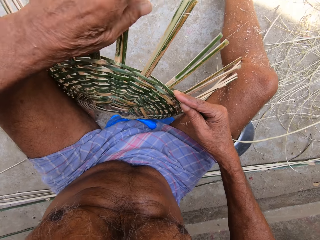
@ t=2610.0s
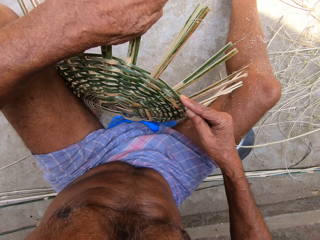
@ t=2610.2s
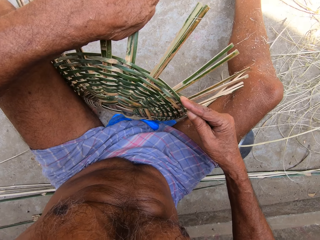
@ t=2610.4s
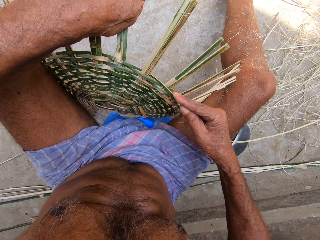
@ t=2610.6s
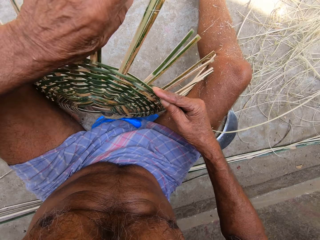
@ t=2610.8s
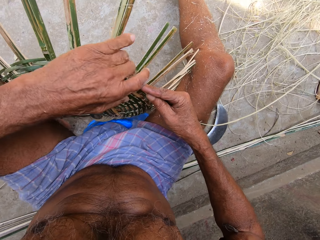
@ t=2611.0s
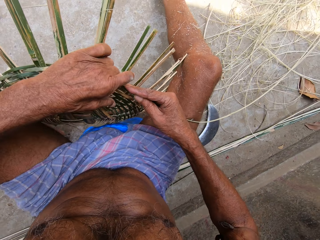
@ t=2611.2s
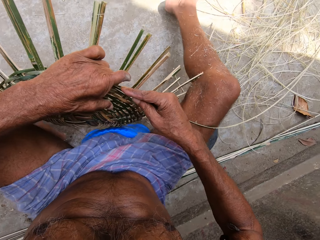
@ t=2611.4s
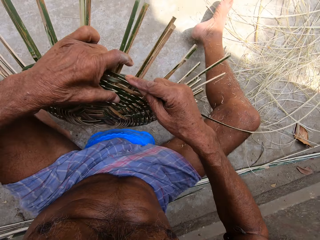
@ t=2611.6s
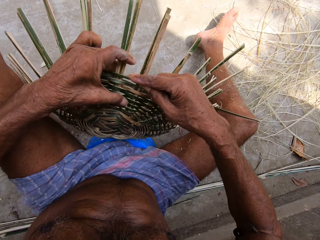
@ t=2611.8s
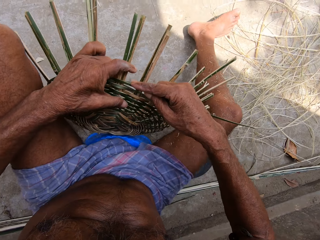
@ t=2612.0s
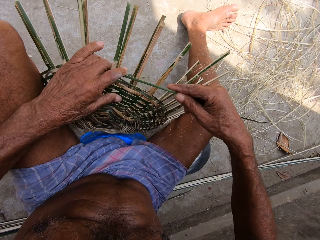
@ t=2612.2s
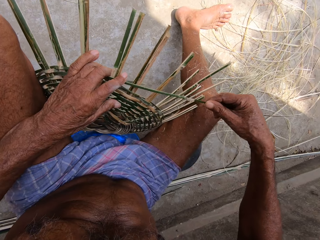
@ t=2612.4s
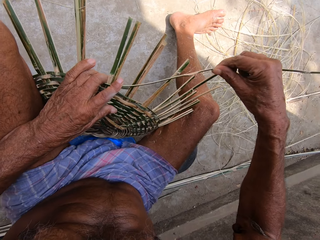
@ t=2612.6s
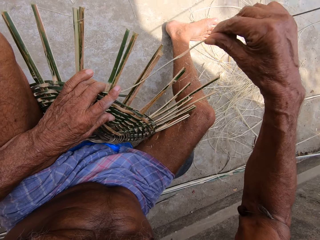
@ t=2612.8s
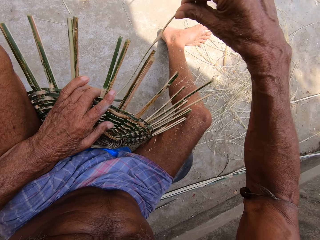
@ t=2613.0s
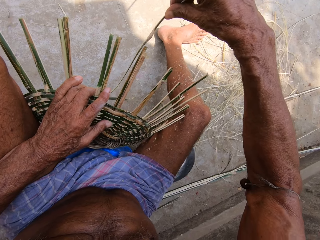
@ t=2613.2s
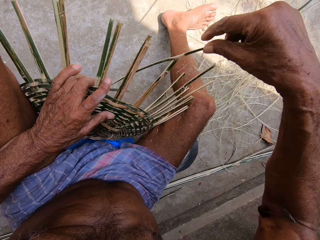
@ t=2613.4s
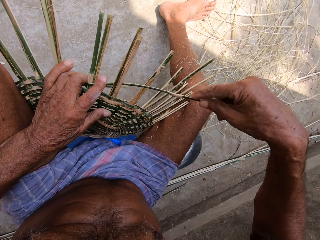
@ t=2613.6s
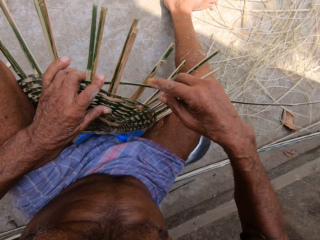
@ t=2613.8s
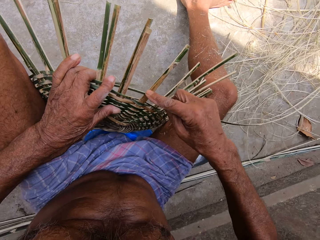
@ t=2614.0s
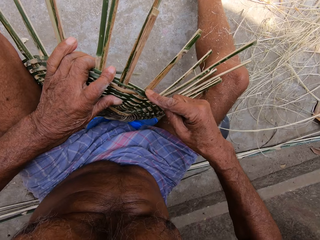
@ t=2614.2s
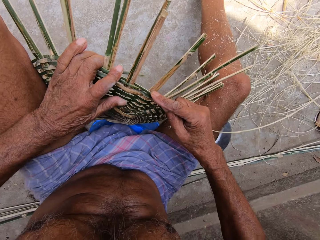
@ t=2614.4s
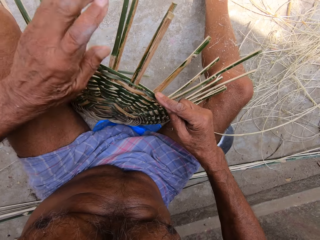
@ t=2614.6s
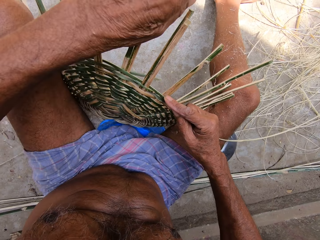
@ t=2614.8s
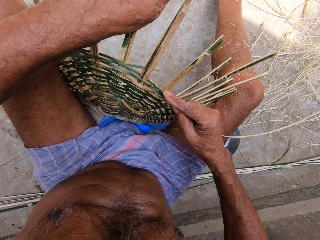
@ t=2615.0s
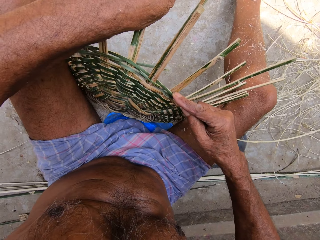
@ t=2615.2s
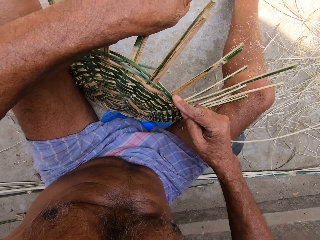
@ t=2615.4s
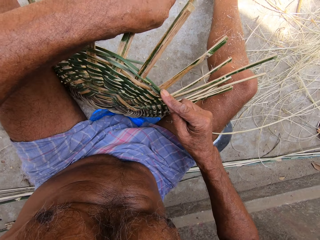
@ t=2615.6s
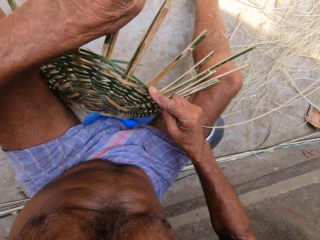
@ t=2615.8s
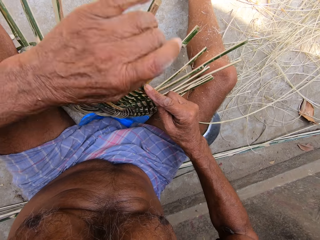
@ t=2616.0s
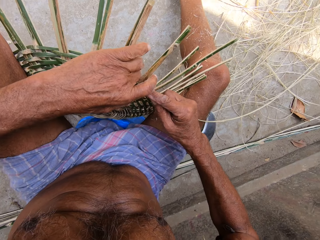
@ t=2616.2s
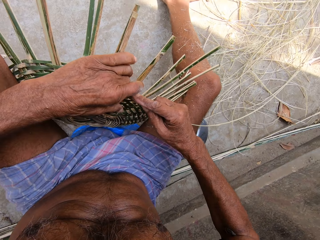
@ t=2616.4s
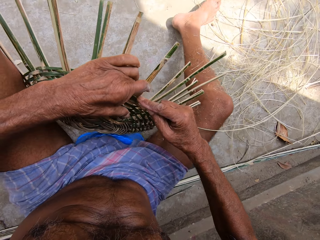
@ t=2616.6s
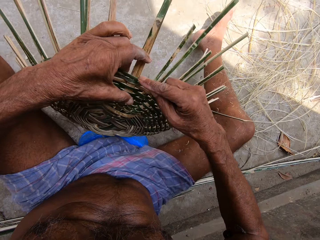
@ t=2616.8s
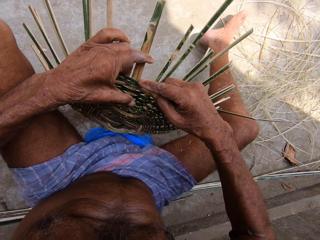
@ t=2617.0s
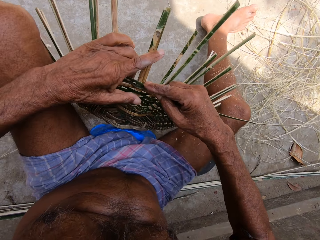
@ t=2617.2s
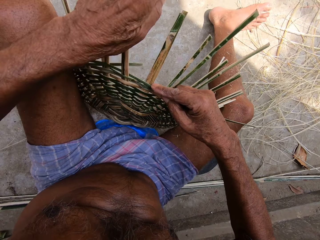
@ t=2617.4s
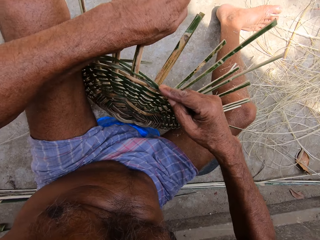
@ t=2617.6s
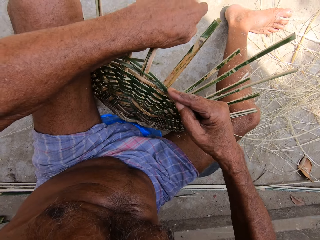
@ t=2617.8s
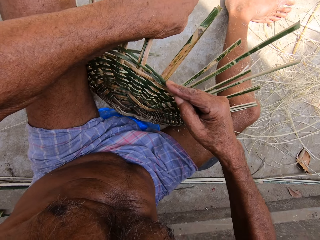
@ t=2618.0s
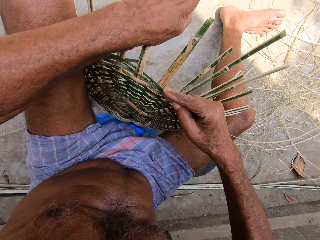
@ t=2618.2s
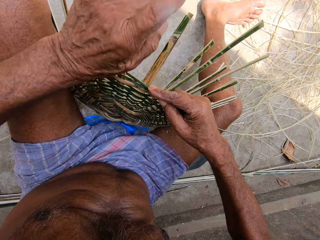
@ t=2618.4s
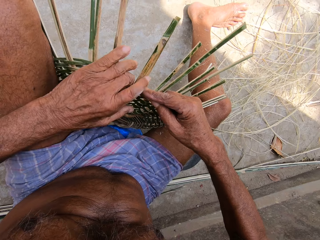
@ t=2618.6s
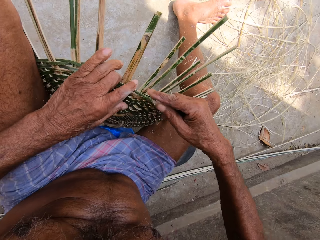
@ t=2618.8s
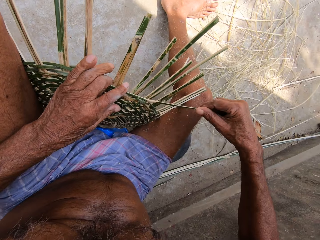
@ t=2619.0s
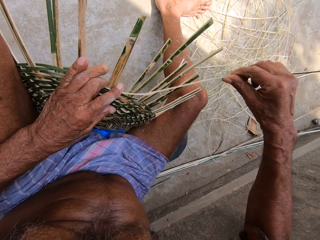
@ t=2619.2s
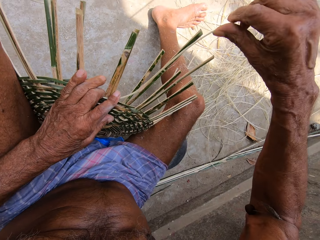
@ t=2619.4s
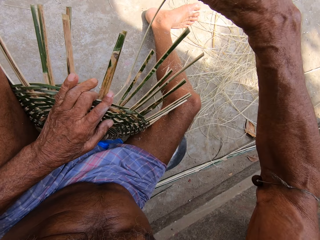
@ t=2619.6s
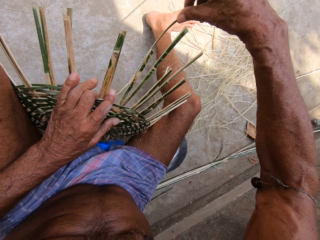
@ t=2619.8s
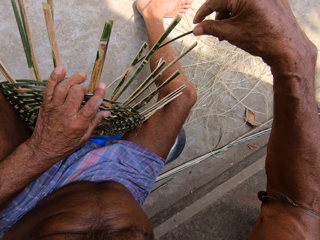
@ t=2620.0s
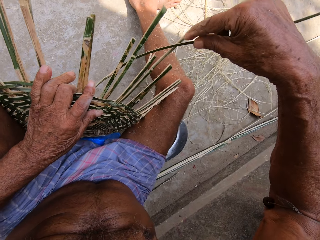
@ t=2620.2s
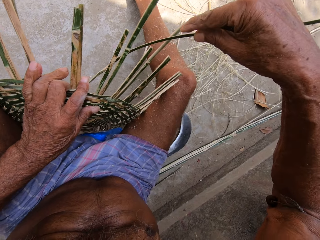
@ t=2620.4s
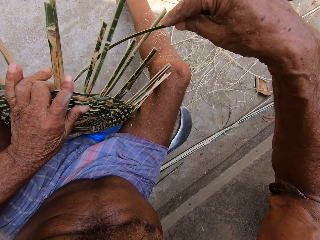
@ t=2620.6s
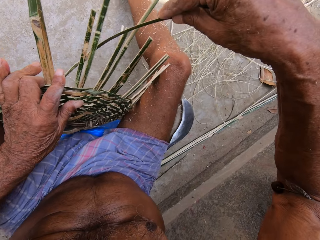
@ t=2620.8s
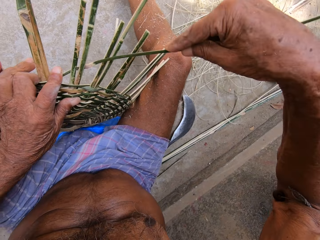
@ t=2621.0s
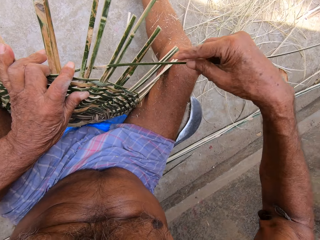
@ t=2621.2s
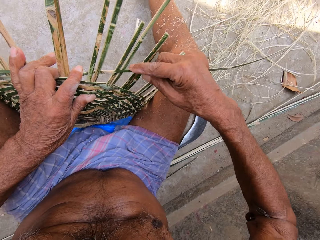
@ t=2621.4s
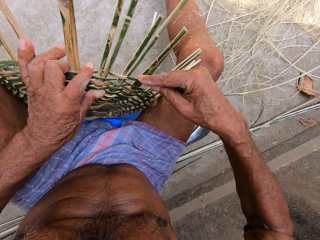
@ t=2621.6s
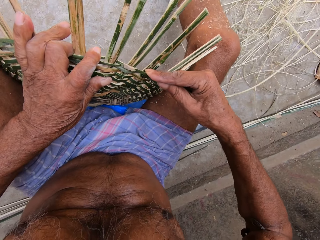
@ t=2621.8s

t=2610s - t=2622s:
The camera wearer bends the bamboo strip. They turn the basketry. They weave with the bamboo strip. They bend the bamboo strip. They turn the basketry. They bend the bamboo strip. They weave with the bamboo strip.

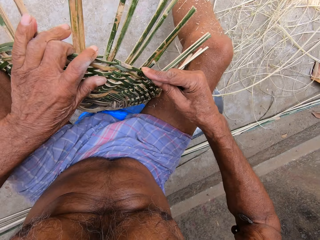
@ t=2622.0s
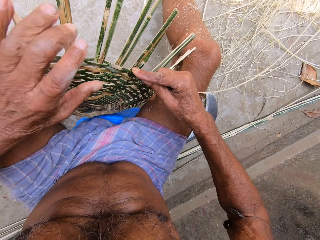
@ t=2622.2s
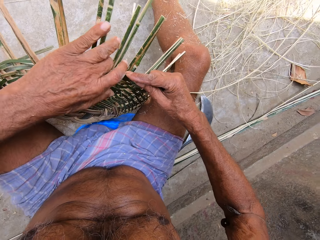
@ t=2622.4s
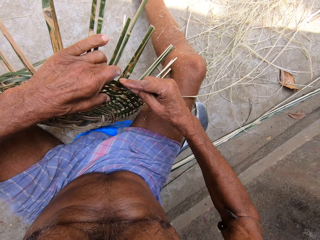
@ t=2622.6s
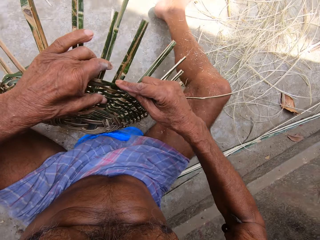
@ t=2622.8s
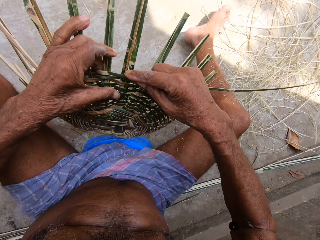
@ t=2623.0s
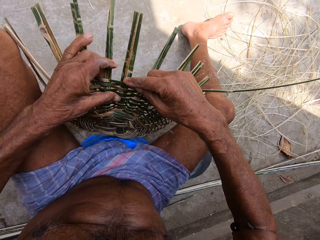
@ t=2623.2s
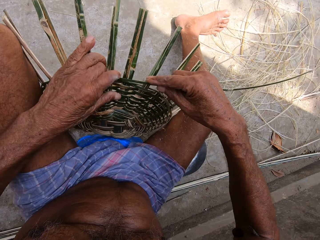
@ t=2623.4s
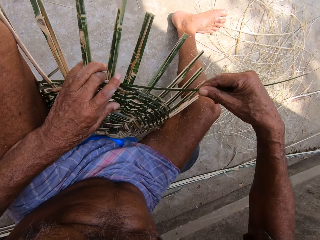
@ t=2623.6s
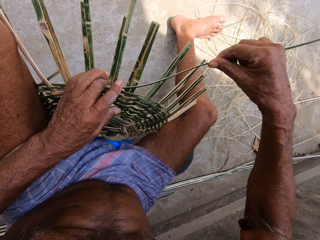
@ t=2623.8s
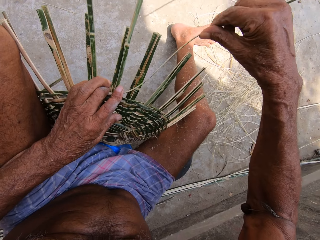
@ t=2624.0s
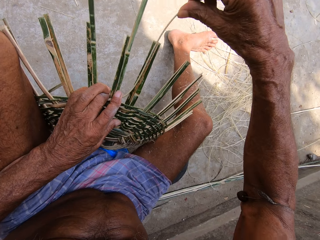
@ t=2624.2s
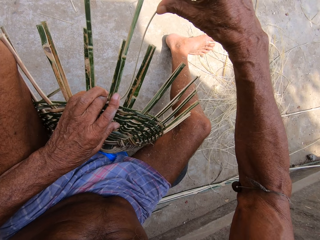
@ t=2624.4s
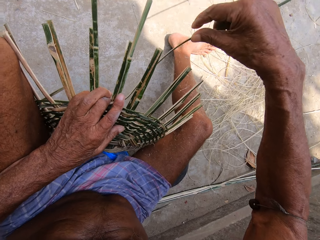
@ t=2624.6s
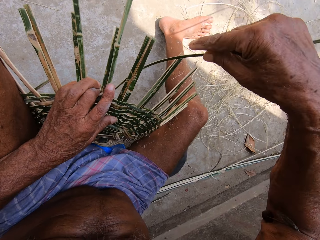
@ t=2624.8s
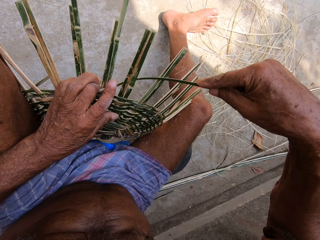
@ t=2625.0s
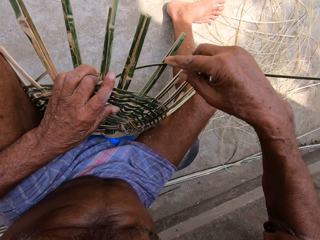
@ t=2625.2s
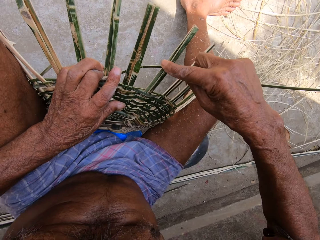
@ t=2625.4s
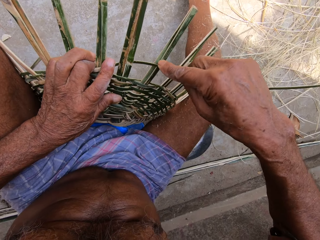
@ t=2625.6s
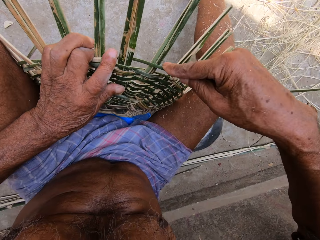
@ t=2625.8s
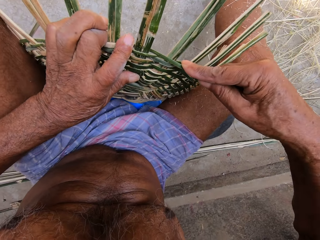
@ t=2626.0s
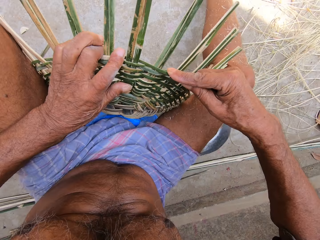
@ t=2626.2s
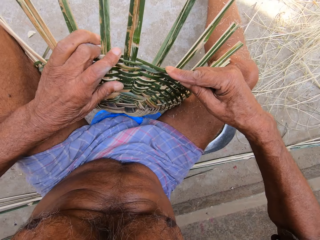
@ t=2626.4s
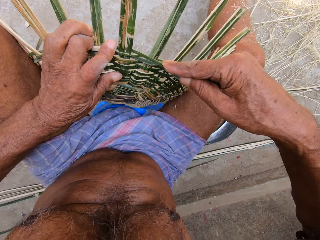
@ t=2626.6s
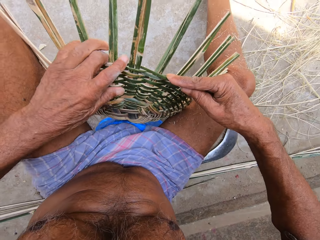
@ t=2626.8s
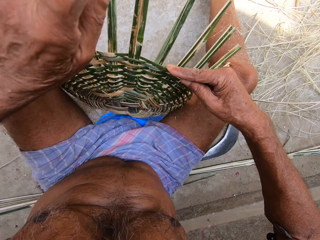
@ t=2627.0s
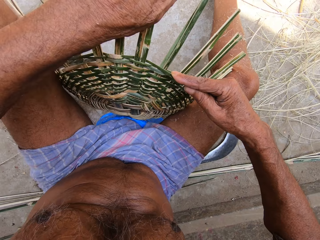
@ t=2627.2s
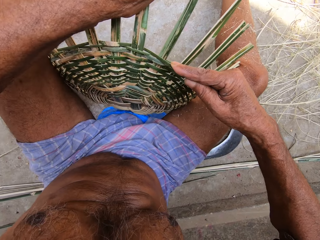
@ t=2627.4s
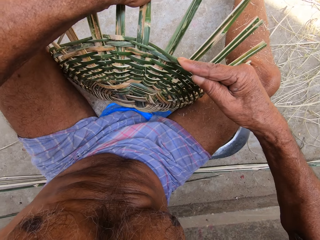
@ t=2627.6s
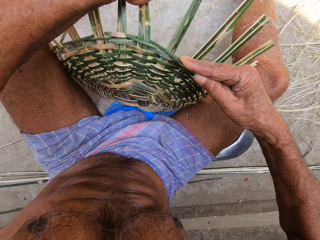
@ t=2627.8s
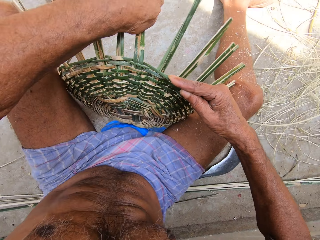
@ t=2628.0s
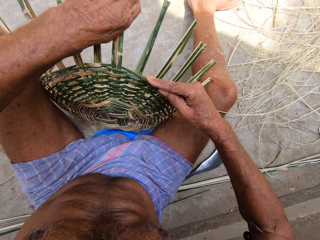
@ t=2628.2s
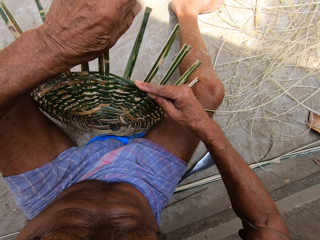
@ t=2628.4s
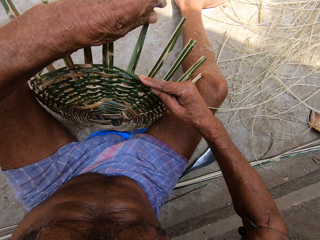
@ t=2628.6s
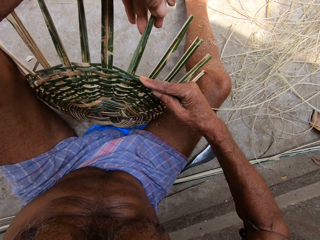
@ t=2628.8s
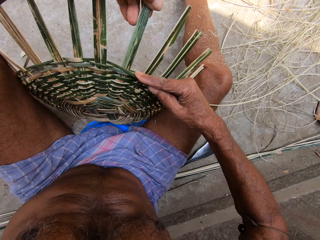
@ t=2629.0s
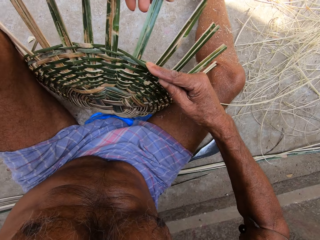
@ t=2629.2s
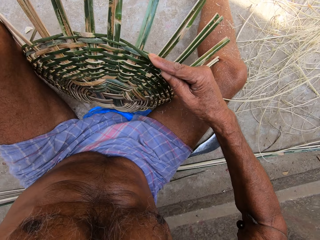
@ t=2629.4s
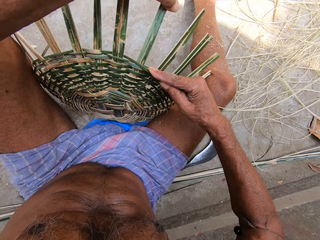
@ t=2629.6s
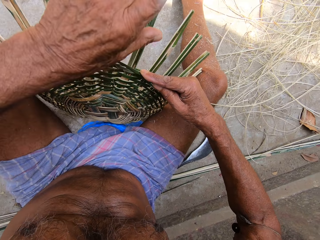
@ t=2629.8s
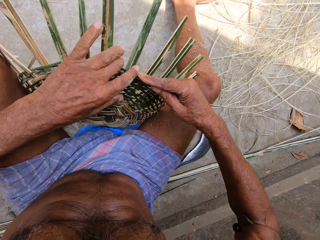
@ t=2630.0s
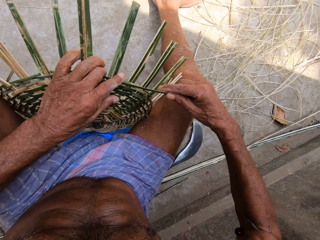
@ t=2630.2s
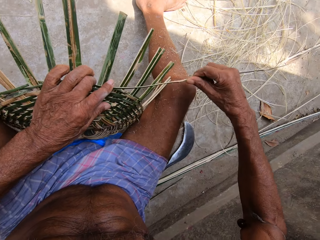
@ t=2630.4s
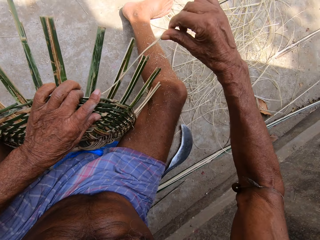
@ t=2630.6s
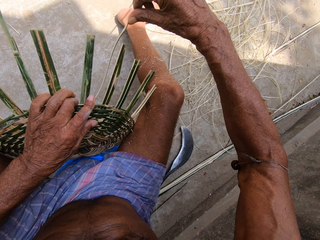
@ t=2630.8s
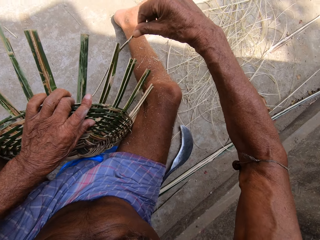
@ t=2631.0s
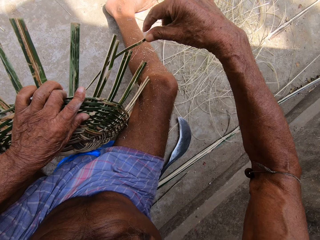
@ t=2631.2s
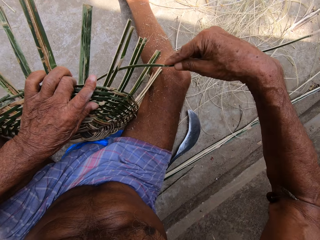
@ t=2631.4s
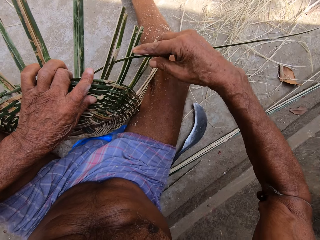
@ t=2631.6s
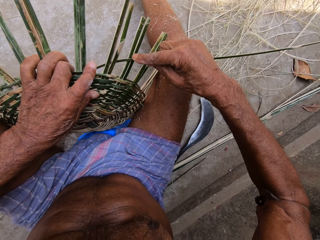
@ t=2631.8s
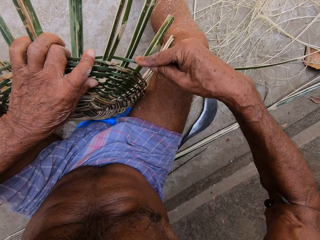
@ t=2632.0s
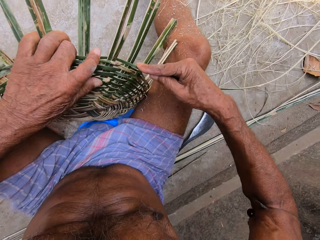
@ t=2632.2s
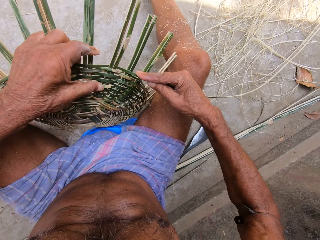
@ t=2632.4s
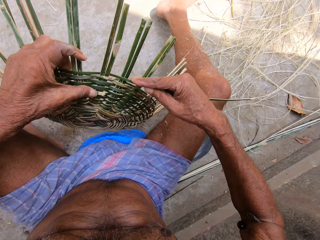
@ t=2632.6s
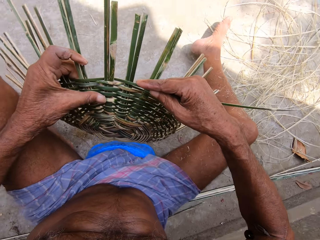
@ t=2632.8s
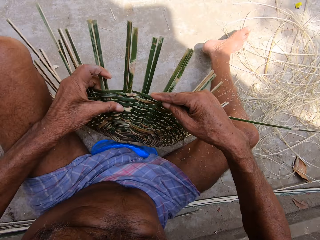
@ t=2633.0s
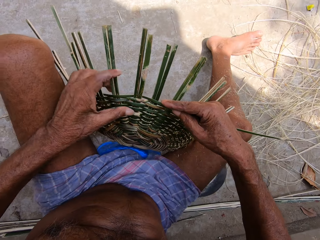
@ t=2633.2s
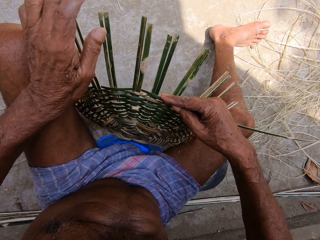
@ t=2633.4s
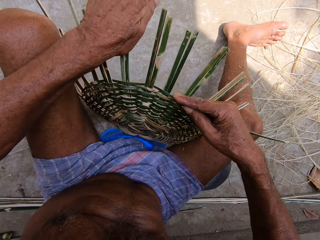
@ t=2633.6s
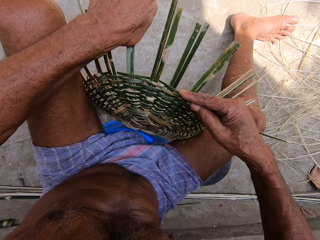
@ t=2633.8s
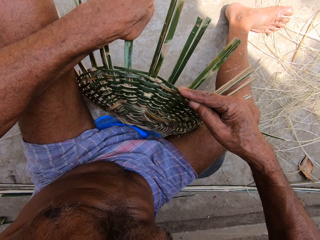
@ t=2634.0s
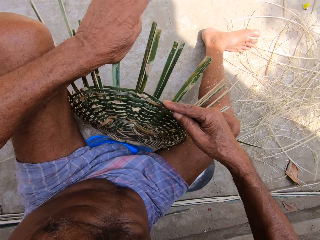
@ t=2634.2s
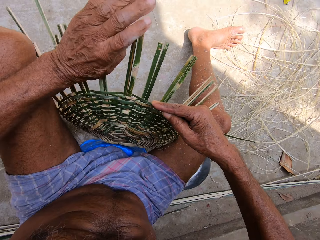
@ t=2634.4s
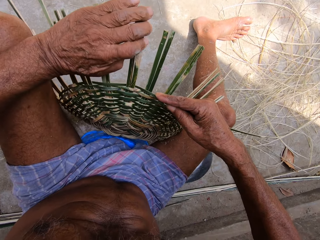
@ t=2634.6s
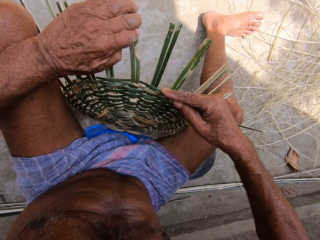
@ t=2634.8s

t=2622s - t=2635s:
The camera wearer turns the basketry. They weave with a bamboo strip. They bend the bamboo strip. They weave with the bamboo strip. They turn the basketry. They bend the bamboo strip.
